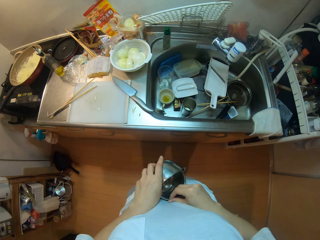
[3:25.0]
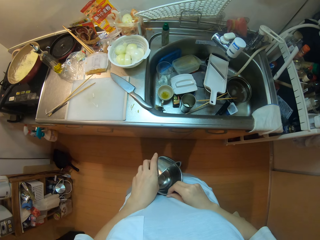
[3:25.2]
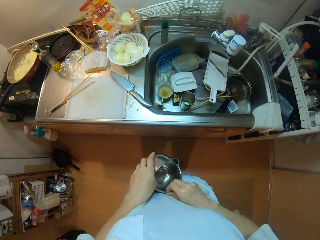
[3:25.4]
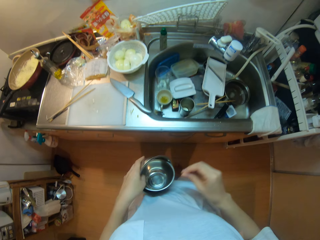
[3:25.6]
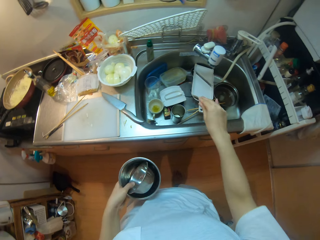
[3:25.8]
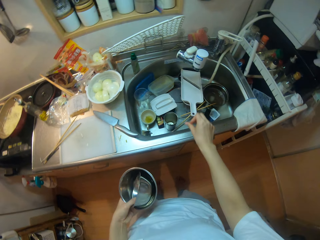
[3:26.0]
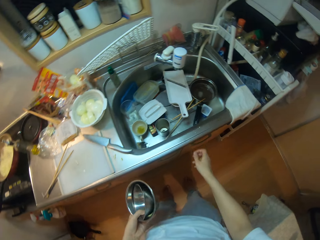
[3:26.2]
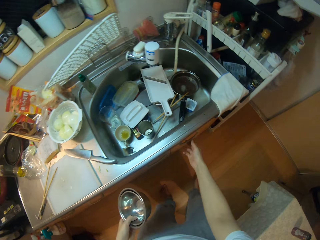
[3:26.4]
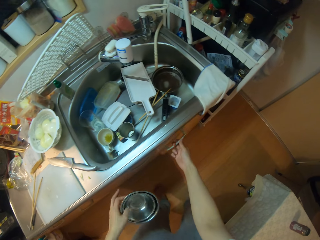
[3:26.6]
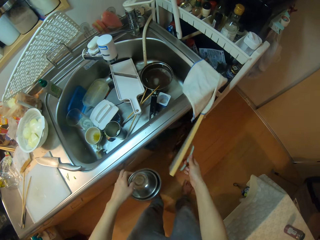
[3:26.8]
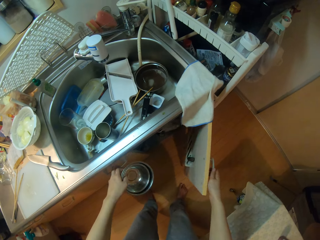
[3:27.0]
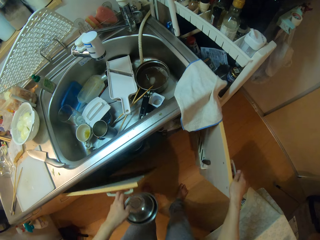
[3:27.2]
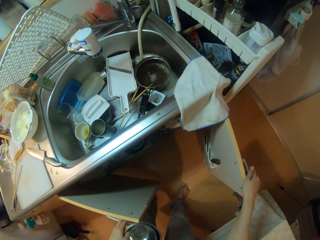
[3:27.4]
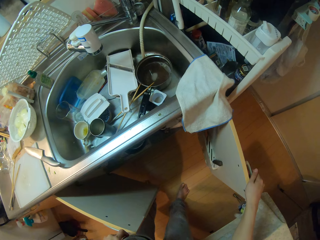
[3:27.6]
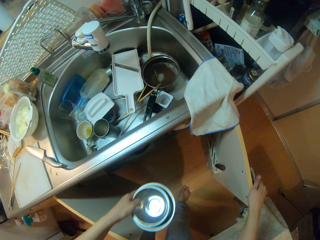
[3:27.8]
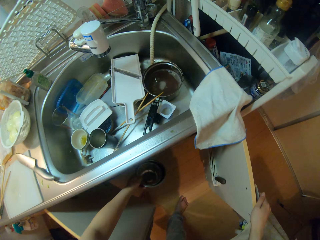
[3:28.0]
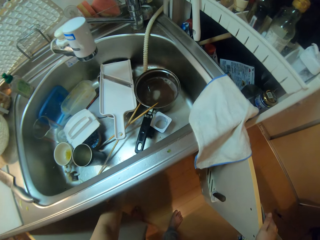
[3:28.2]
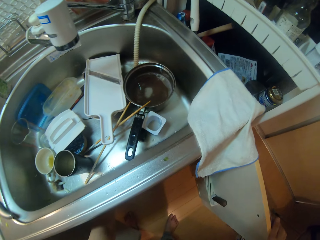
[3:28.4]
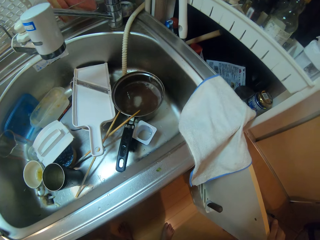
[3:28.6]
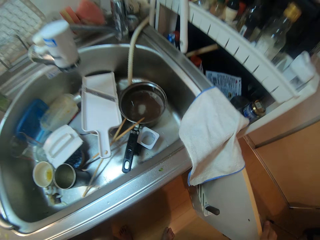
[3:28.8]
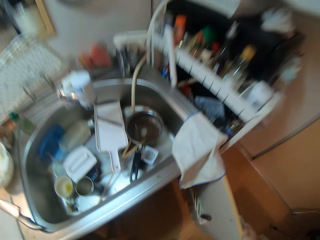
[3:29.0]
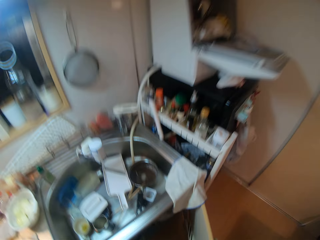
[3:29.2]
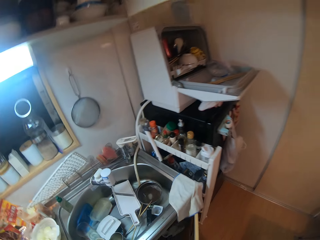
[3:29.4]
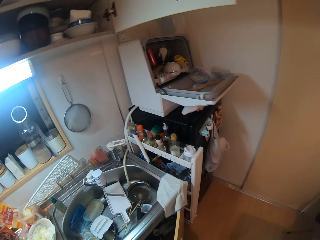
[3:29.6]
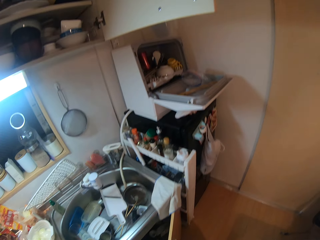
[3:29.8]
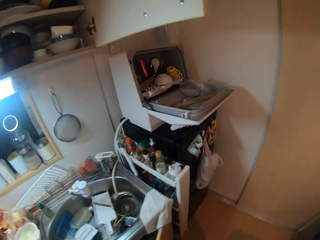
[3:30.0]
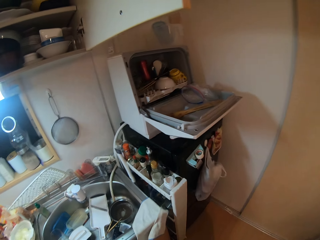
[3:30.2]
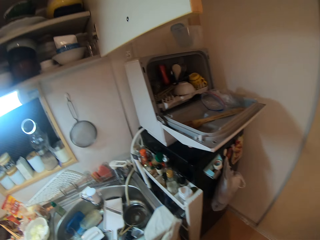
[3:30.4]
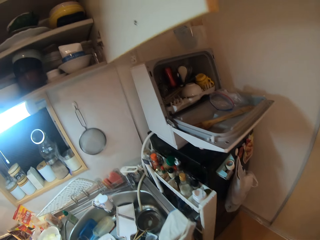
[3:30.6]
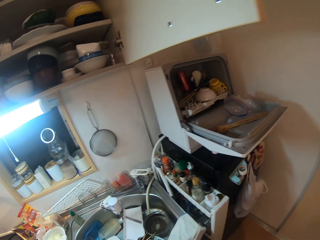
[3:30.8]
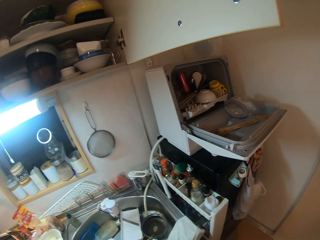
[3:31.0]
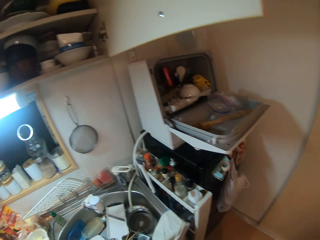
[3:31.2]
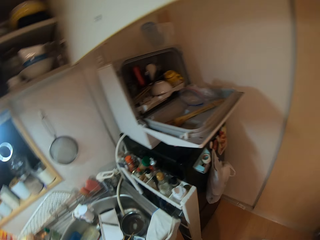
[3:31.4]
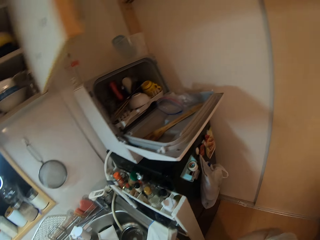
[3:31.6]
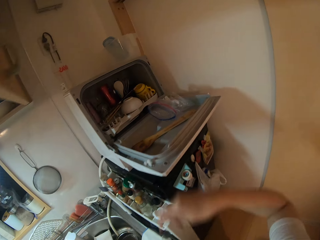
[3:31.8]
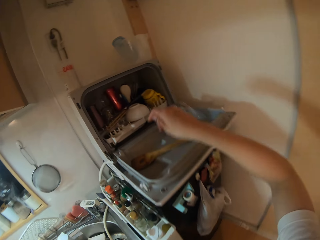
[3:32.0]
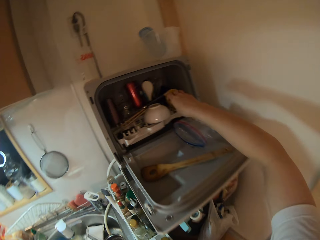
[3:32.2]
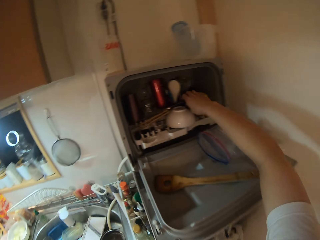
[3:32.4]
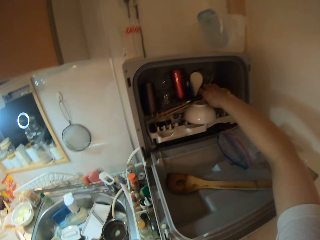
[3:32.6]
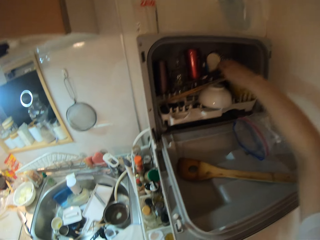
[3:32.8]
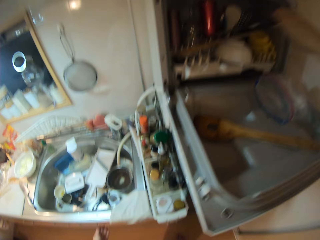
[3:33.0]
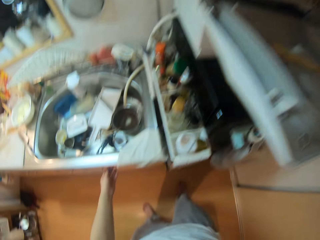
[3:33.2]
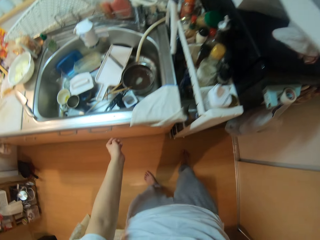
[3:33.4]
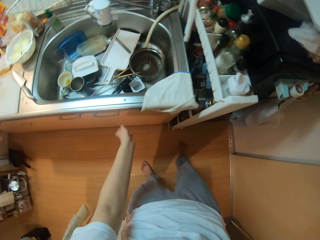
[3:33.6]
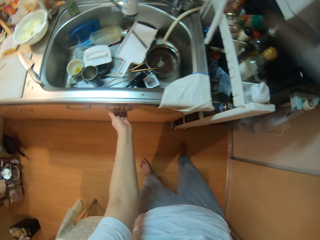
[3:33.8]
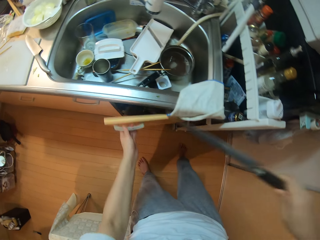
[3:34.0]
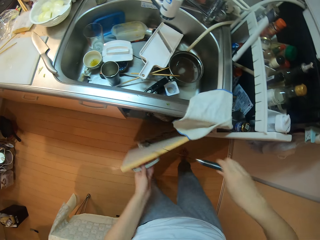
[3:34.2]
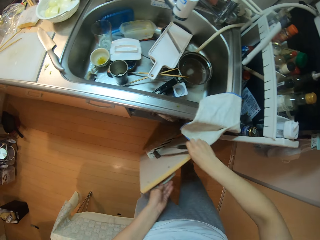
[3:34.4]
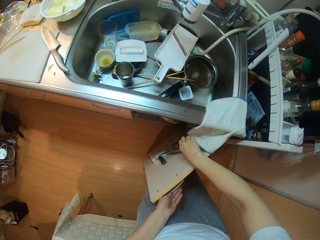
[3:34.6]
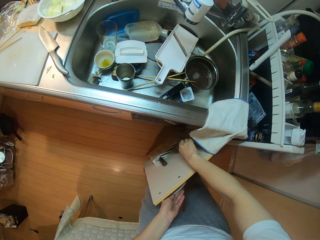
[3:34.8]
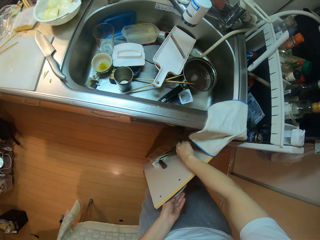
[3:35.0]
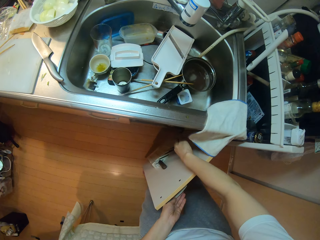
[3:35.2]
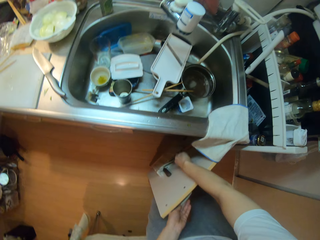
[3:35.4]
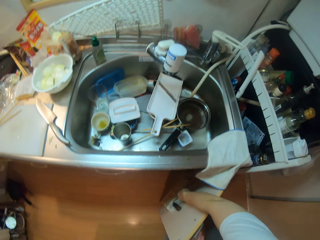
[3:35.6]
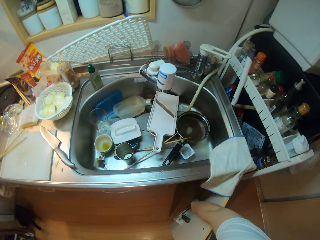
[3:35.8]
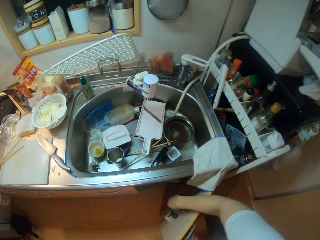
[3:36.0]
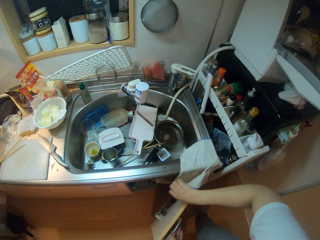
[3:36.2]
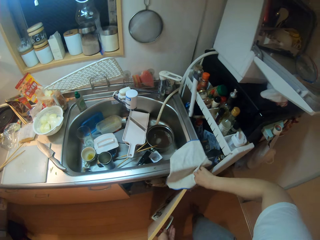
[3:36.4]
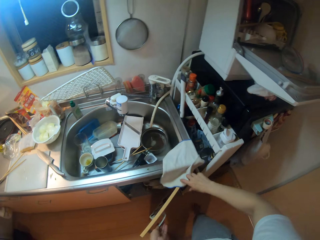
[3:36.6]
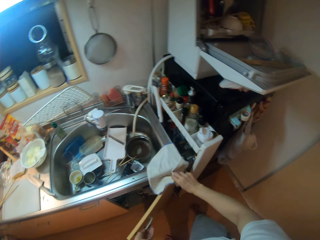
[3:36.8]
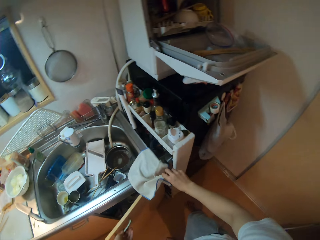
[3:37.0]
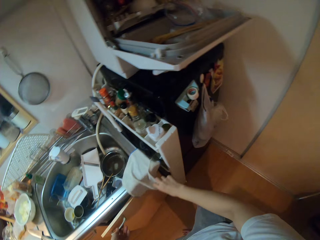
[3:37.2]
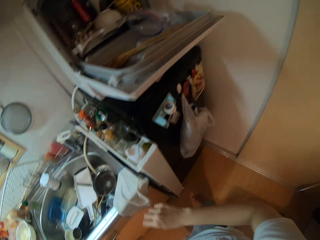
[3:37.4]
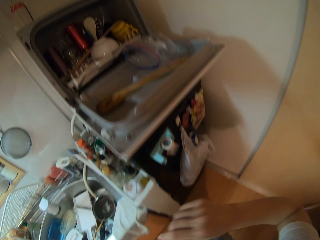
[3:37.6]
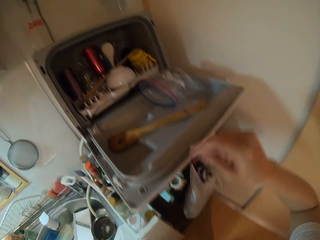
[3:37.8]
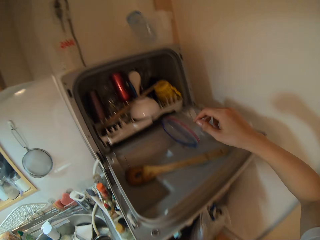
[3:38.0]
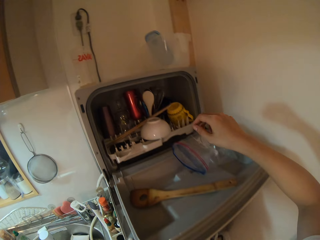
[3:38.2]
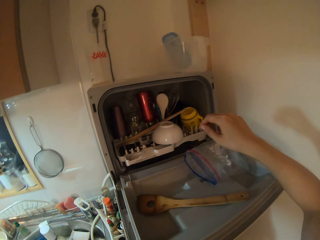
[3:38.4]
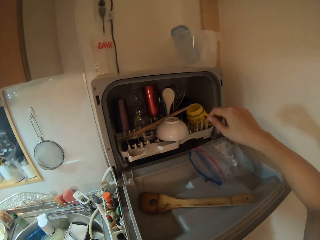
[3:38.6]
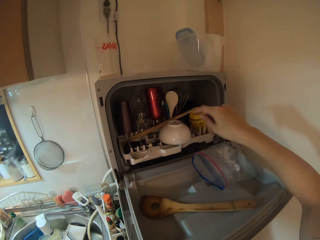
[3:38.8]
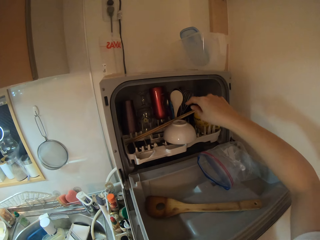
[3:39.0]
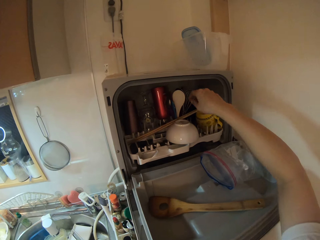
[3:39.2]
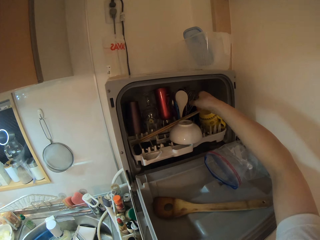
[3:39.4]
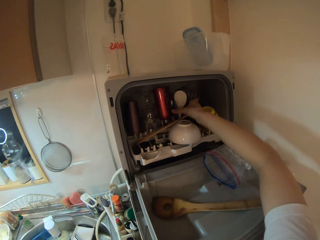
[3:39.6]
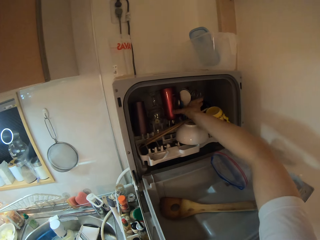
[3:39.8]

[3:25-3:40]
The camera wearer adjusts the bowls in her hands. She opens a cabinet or drawer with her hands. She places the bowls in the cabinet. She picks up a knife from the dishwasher. She opens the cabinet with her left hand. She places the knife in the cabinet. She adjusts a napkin on the cabinet. She closes the cabinet.

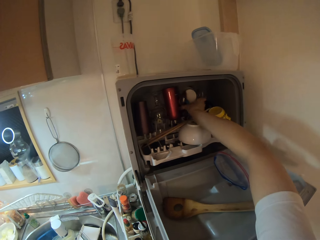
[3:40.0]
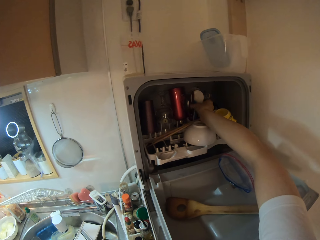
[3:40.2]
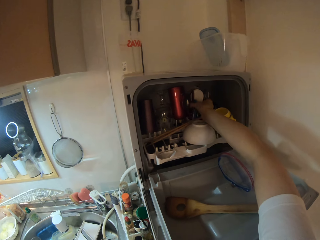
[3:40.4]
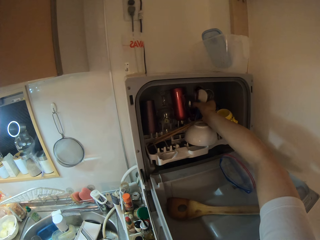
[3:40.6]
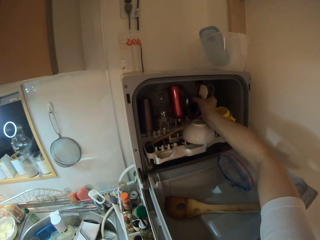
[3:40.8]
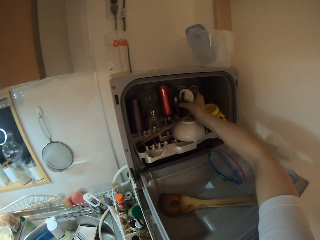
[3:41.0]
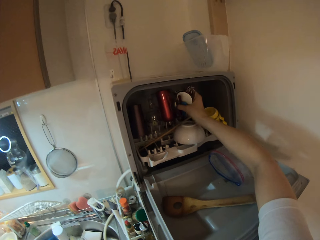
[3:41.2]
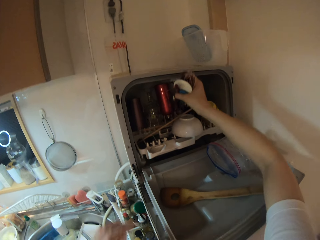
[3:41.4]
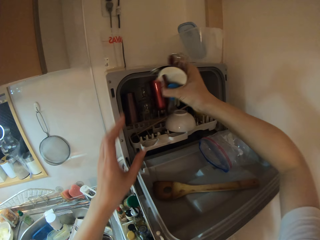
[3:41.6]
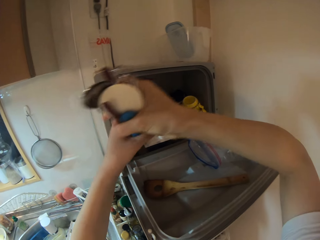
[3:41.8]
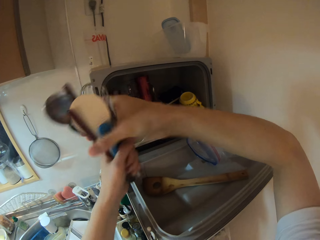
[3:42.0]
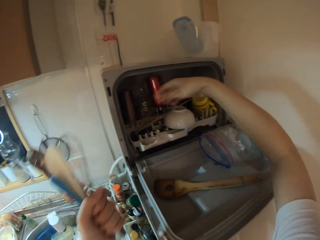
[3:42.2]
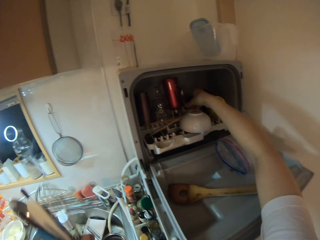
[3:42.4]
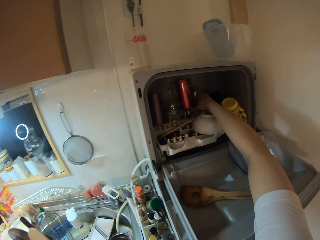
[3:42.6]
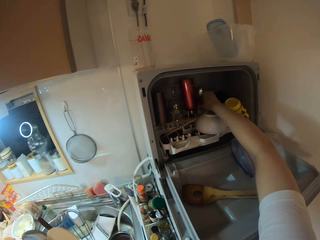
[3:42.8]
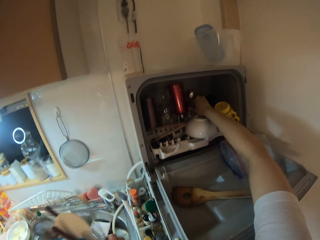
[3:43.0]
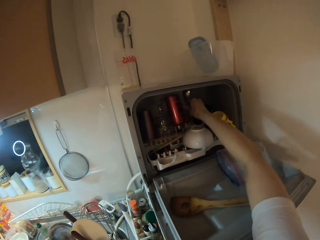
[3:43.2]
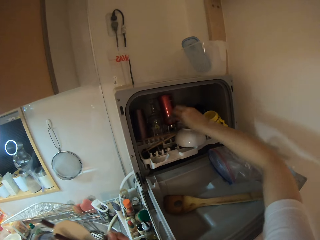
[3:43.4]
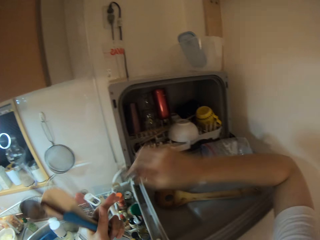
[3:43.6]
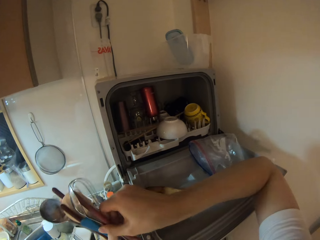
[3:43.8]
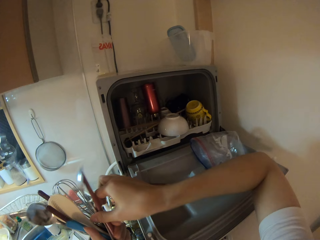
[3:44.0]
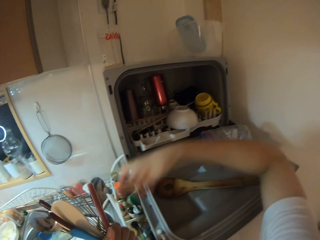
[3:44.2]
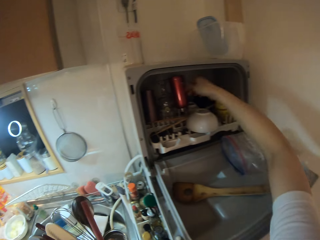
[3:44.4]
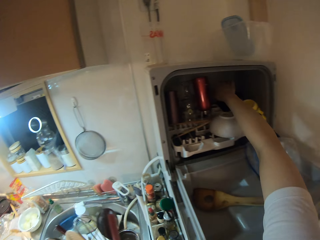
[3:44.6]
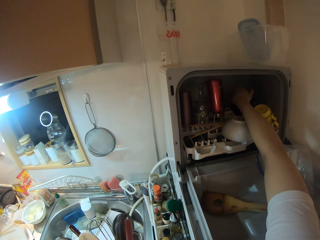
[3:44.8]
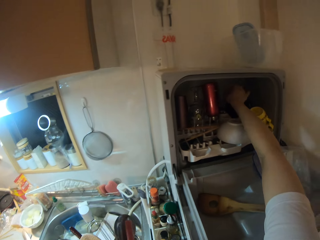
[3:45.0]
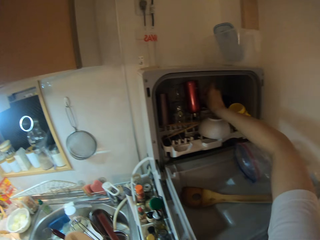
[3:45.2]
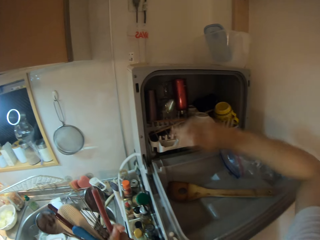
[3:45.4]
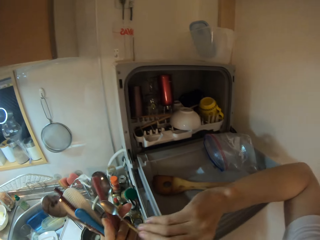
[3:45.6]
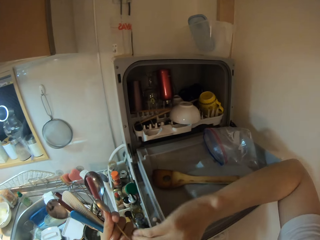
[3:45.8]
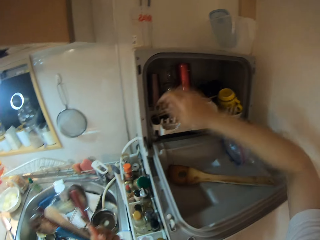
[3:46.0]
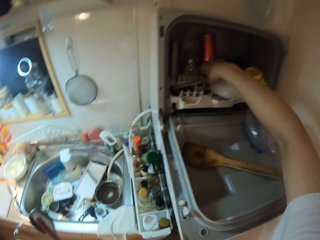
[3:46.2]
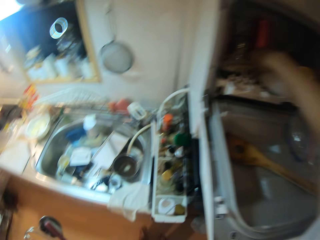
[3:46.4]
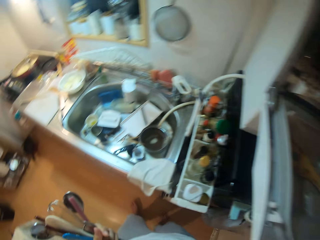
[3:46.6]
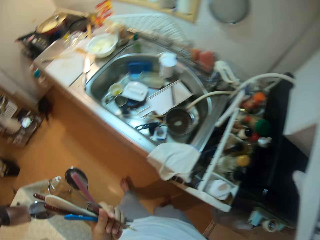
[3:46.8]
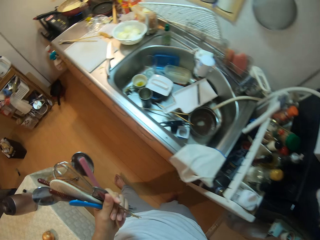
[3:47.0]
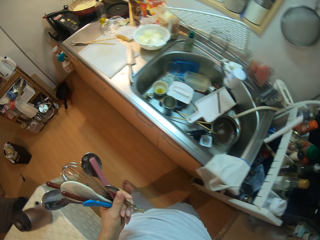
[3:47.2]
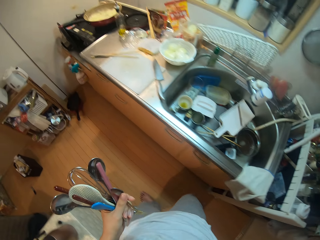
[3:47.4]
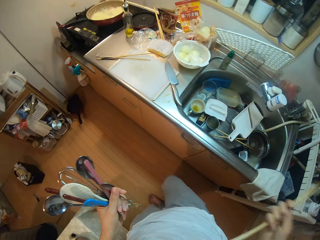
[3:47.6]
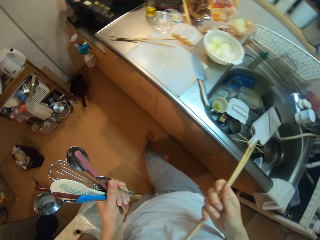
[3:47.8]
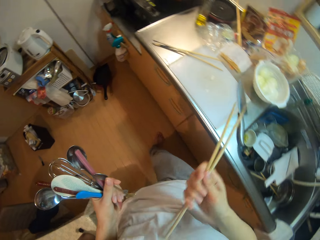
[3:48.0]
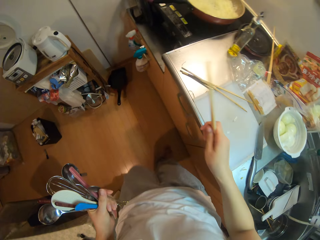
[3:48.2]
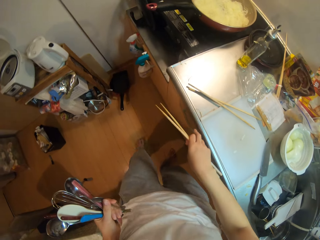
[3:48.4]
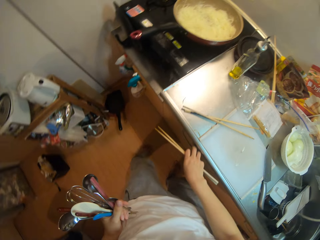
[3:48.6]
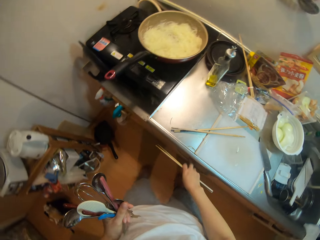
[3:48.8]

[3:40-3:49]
The camera wearer picks up some utensils with her right hand from the dishwasher. She passes the utensils from her right hand to her left hand. She picks more utensils from the dishwasher. She passes the utensils from her right hand to her left hand. She picks more utensils from the dishwasher. She passes the utensils from her right hand to her left hand. She picks up other chopsticks from the dishwasher.
